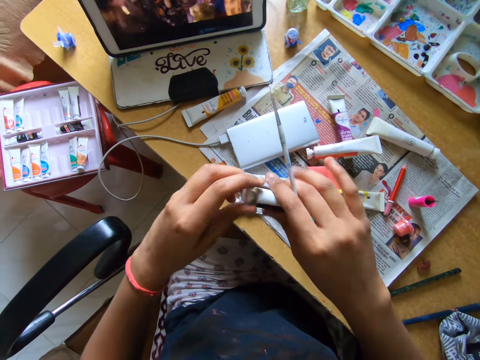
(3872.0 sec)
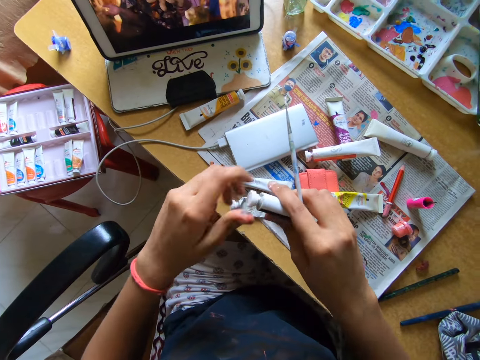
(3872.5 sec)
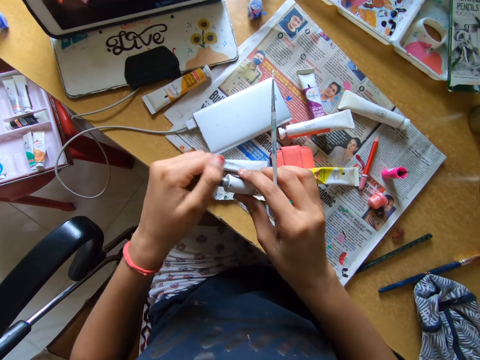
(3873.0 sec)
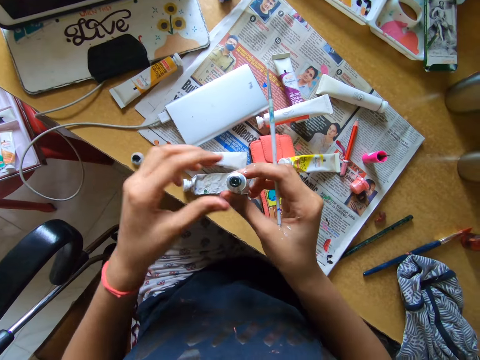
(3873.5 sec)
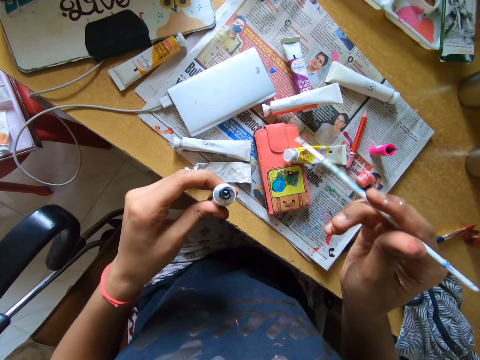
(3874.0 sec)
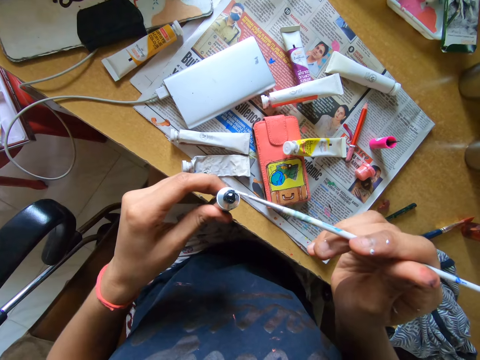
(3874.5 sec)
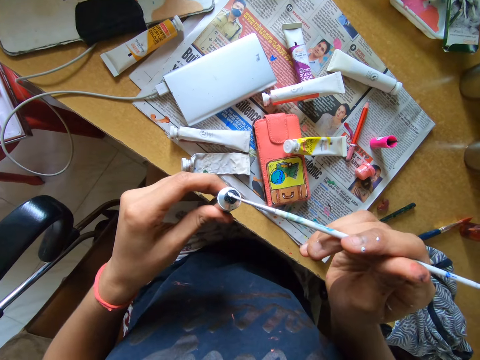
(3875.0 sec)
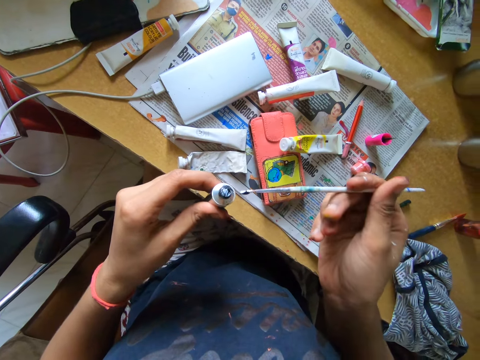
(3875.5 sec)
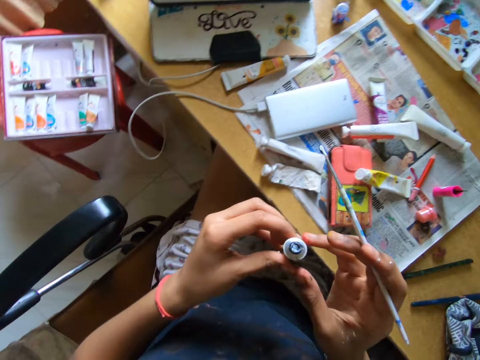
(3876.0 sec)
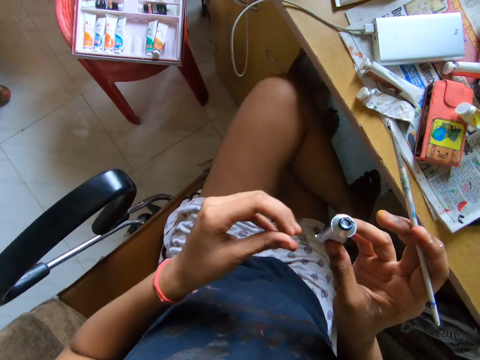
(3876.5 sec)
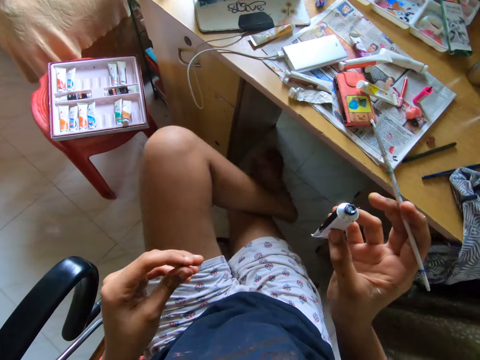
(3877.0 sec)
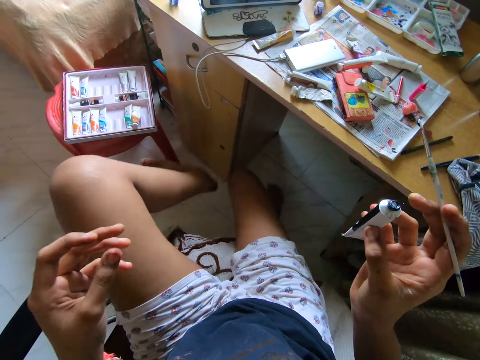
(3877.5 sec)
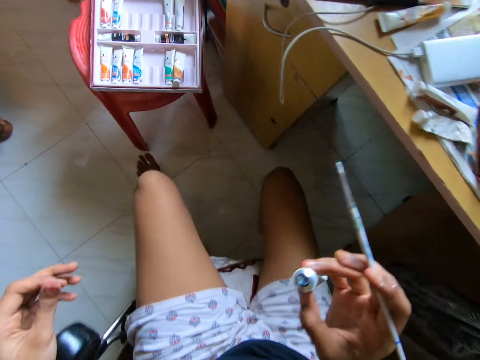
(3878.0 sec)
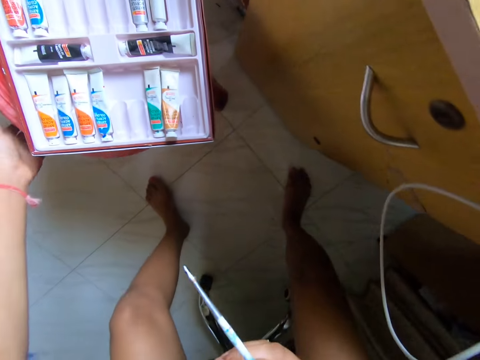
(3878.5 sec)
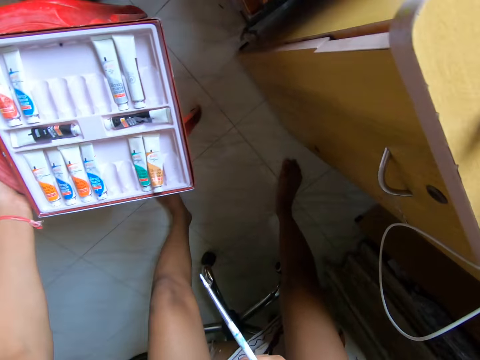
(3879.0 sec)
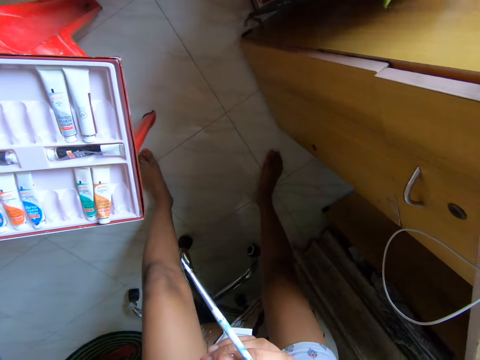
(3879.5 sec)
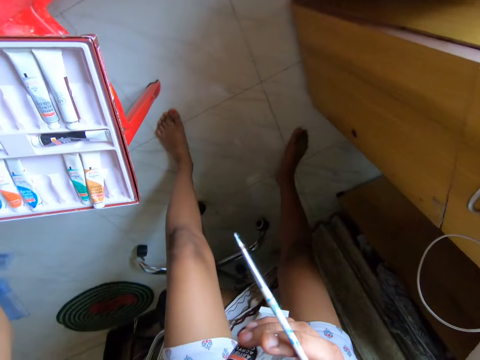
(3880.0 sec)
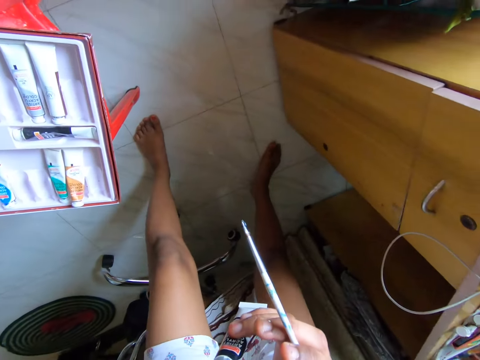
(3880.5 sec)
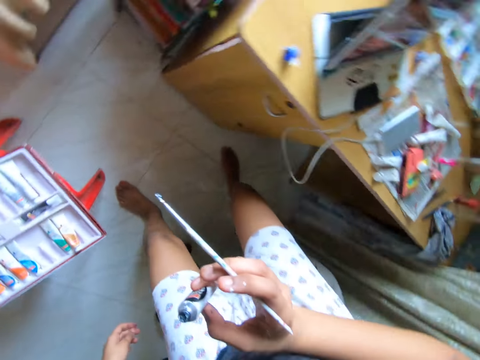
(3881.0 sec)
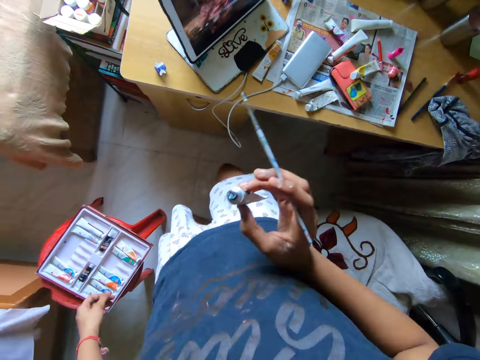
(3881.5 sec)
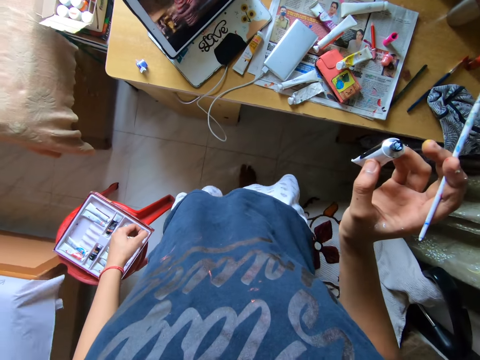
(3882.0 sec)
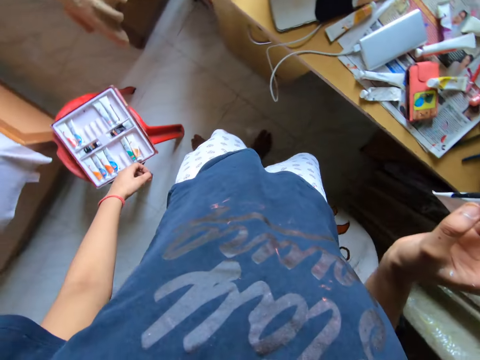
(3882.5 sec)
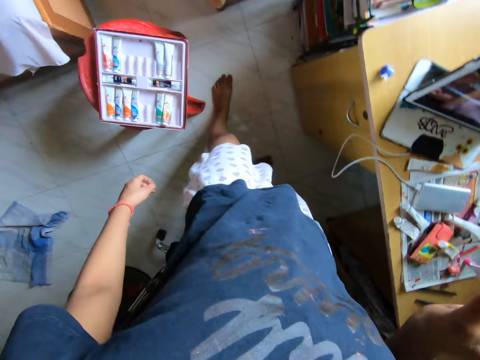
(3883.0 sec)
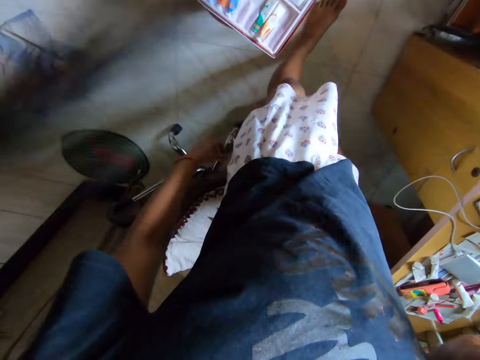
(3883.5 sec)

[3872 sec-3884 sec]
The camera wearer picks up a tube or paint can from the table. She places the tube on the table. She opens the cover of the tube. She drops the cover of the tube on the table. She dips a pencil brush in the paint can. She scoops paint from the tube with the brush in her right hand. She transfers the paint can to the right hand. She turns towards a stool. She pulls the stool away from the table with her left hand. She looks around.

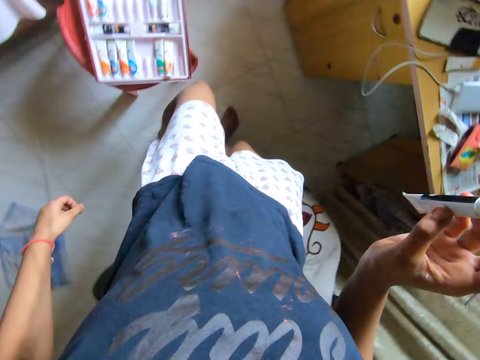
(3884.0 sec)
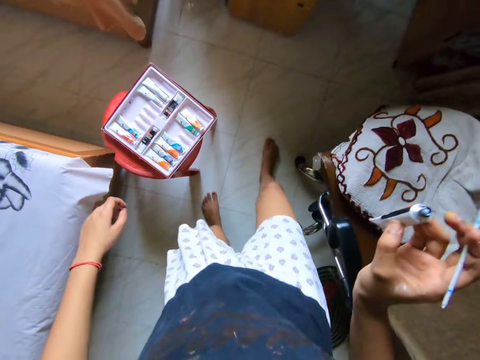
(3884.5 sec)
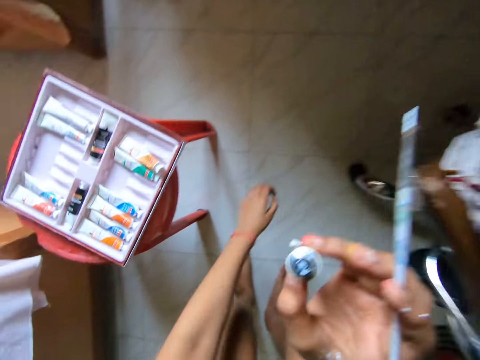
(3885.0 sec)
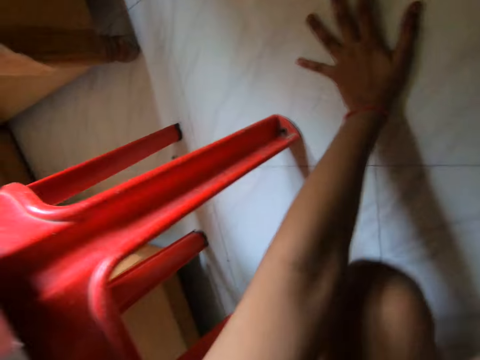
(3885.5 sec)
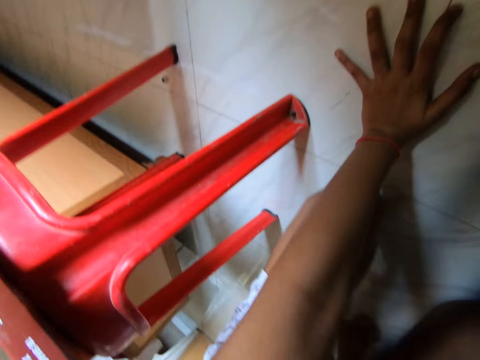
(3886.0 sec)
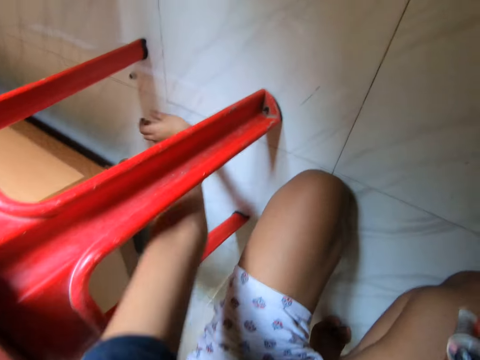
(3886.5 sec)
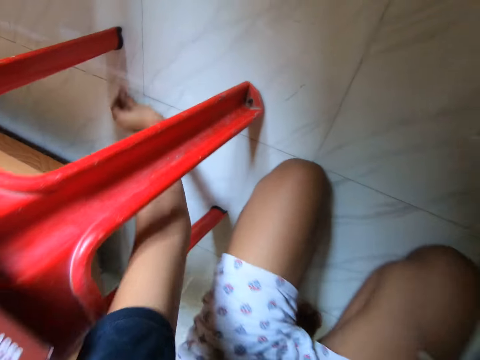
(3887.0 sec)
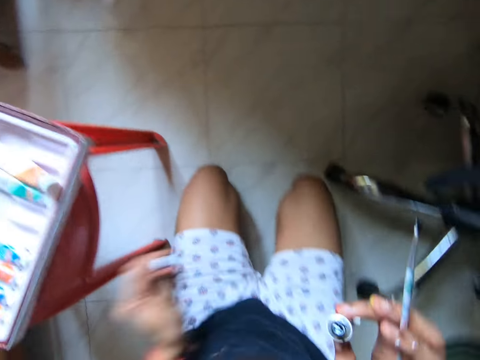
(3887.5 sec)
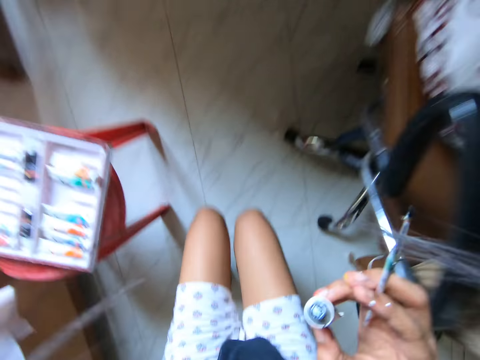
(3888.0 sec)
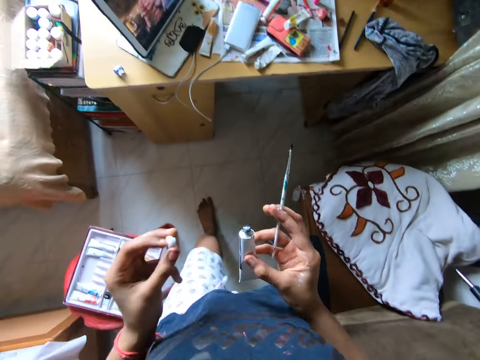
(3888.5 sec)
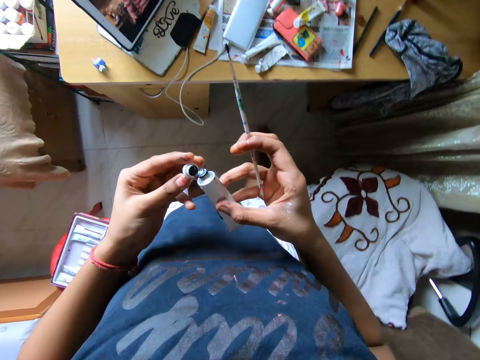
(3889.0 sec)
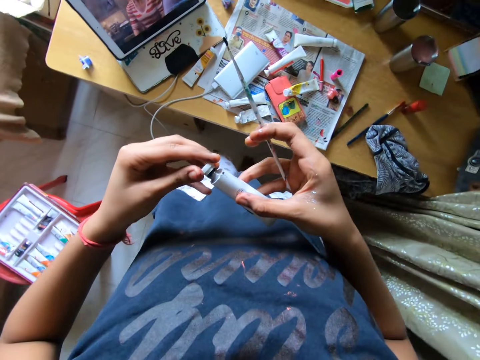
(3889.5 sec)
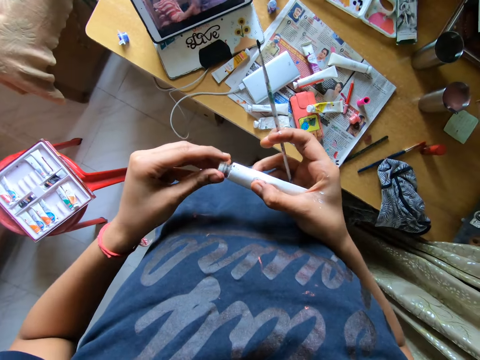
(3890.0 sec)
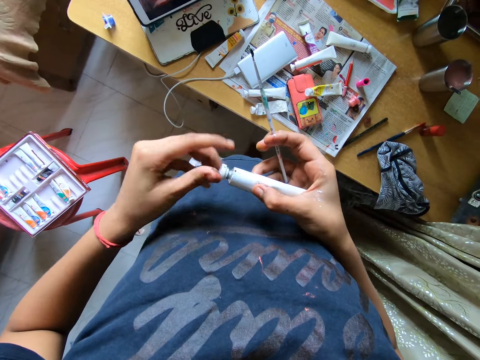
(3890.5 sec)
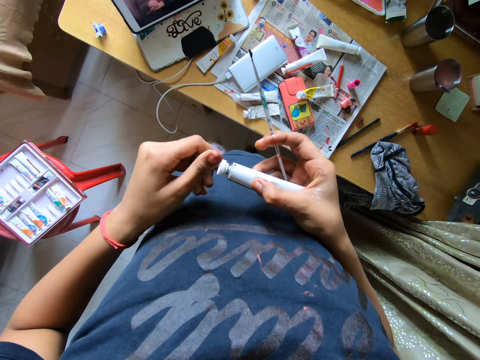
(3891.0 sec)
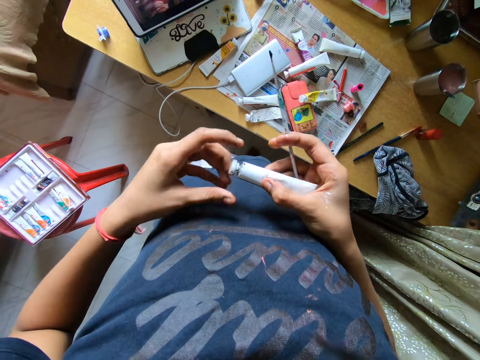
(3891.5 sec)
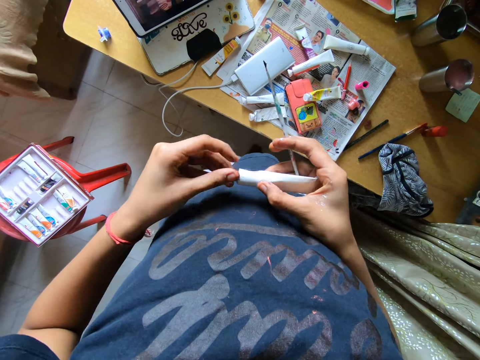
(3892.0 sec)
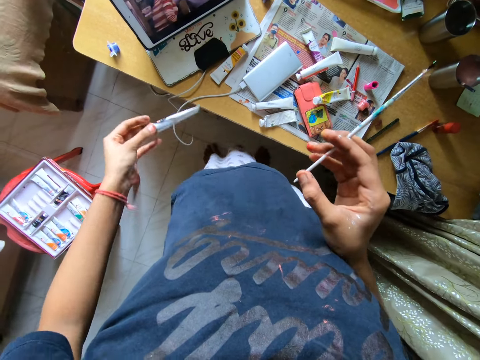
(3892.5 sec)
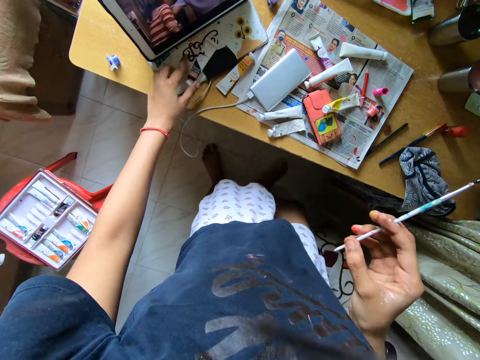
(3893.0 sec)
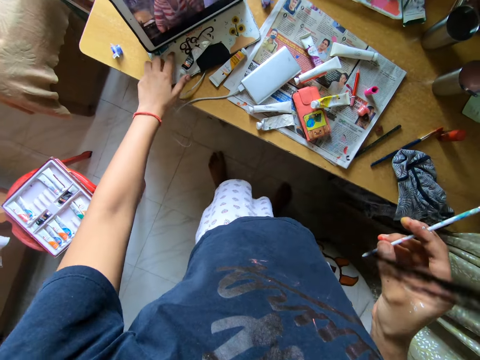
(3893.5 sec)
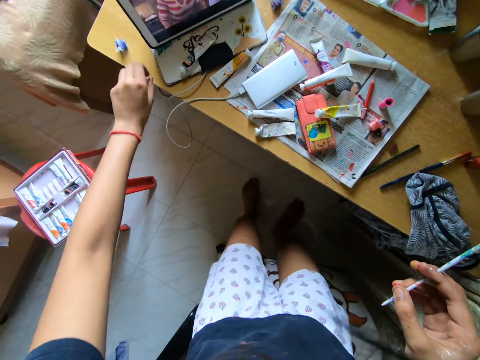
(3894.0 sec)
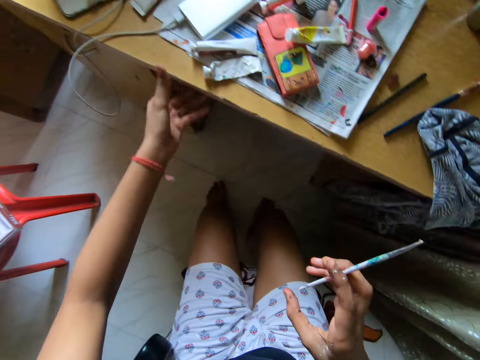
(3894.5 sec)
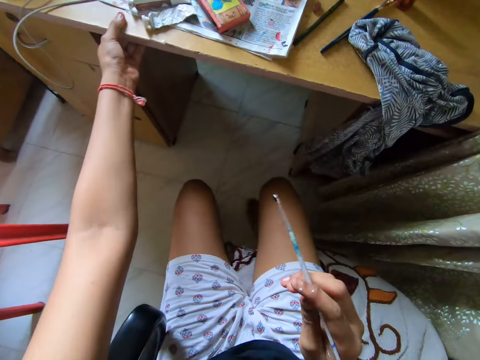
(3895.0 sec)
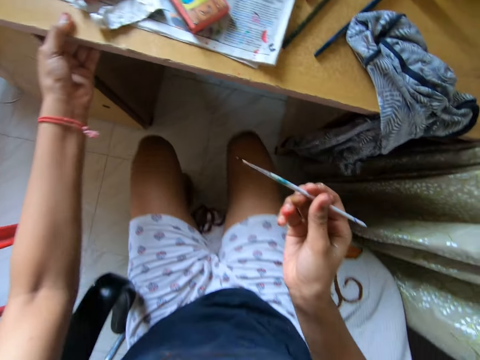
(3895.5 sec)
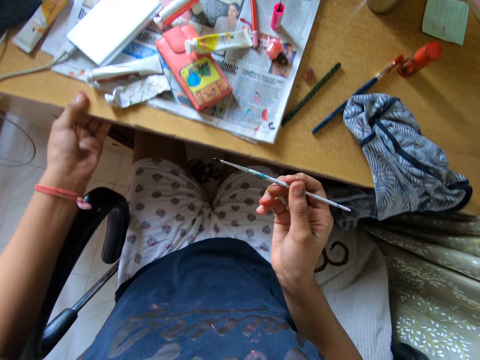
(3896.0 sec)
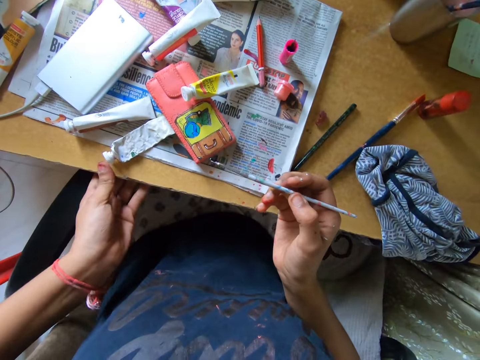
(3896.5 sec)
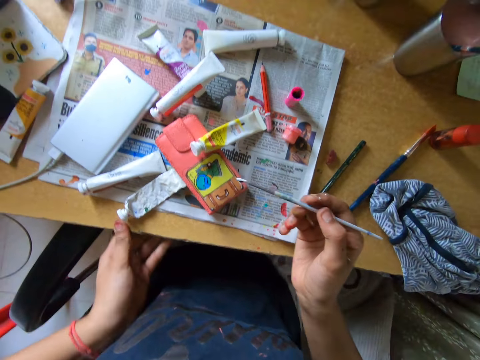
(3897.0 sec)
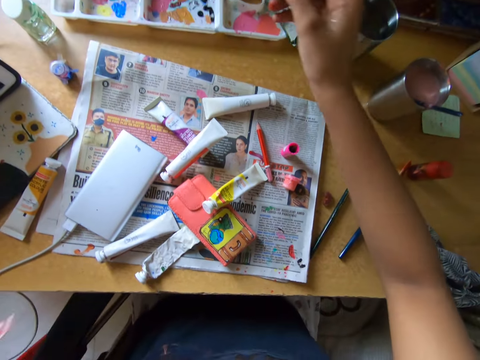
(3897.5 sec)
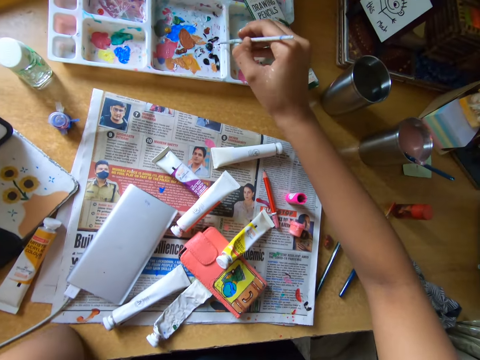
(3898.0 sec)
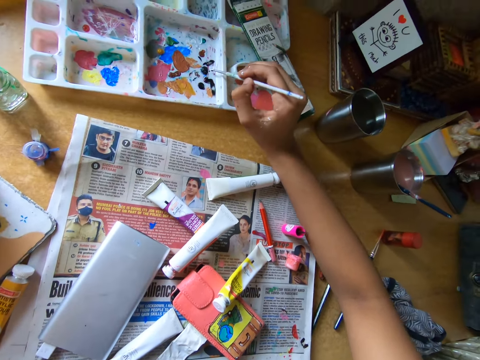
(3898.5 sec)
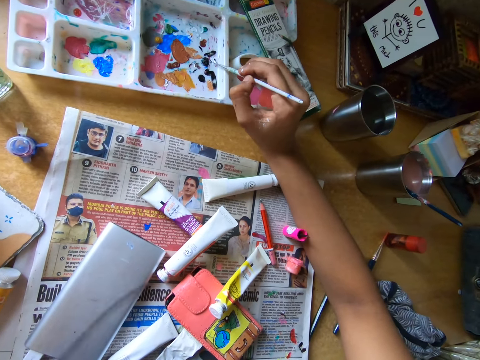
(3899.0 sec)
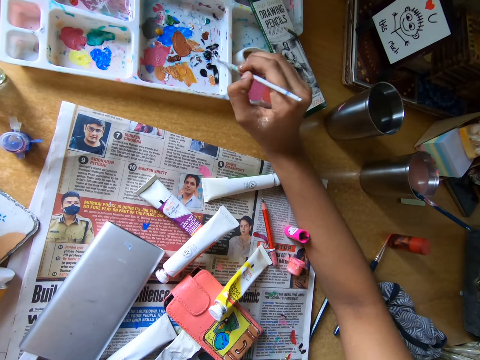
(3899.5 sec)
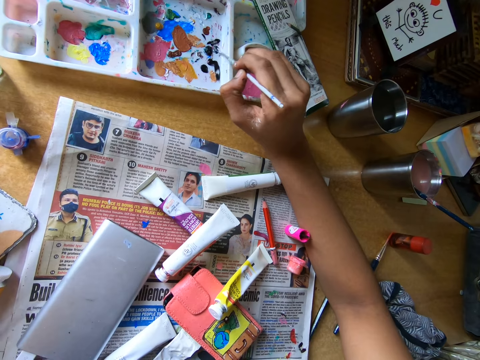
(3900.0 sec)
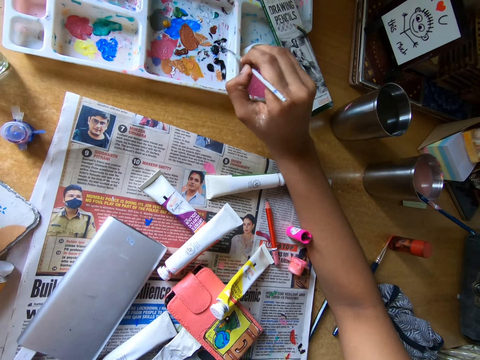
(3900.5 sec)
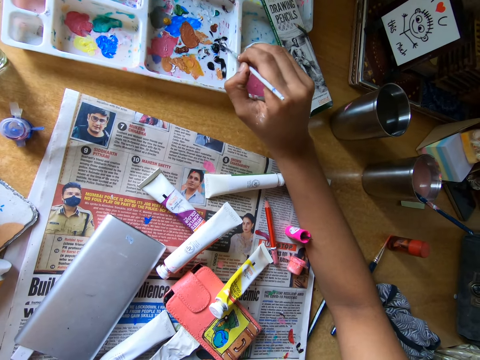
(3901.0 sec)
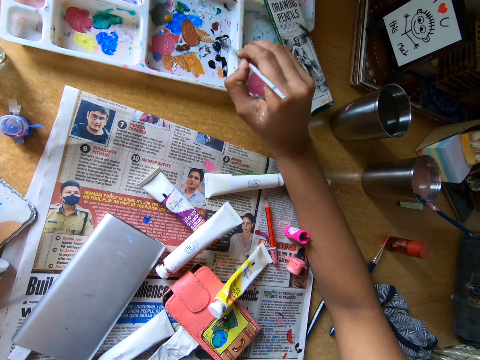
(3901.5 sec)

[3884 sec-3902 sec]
The camera wearer bends down. They pick up the cover of the tube from the floor. They stand and walk towards the table. They close the tube with the cover. They place the tube on the table. They sit on a chair. They pull the chair closer to the table. They rub a pencil brush on the paint tray. They scoop paint from the pallet on the table.
